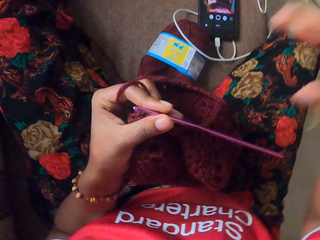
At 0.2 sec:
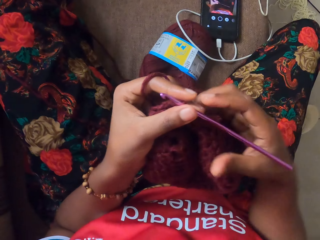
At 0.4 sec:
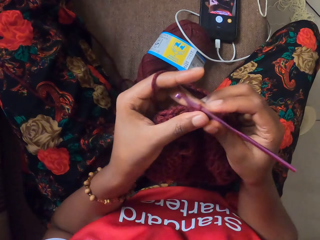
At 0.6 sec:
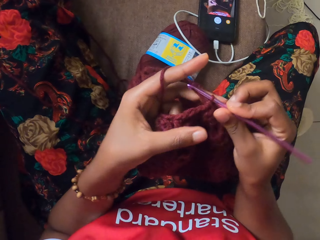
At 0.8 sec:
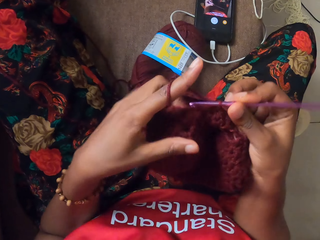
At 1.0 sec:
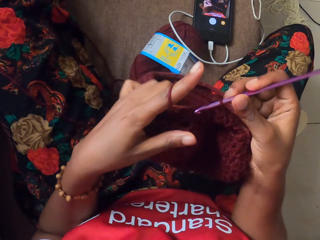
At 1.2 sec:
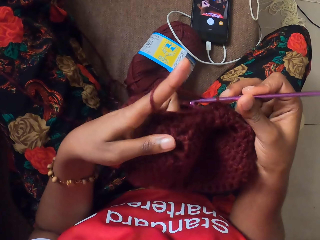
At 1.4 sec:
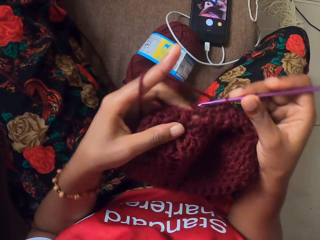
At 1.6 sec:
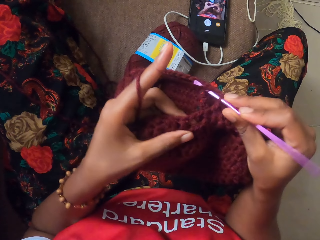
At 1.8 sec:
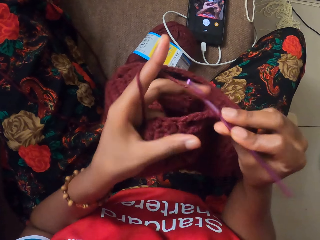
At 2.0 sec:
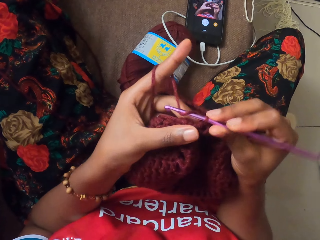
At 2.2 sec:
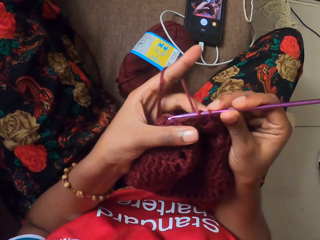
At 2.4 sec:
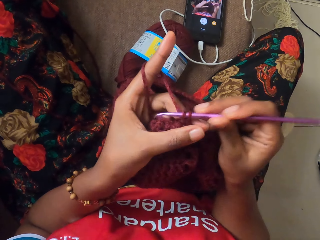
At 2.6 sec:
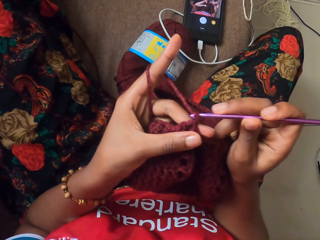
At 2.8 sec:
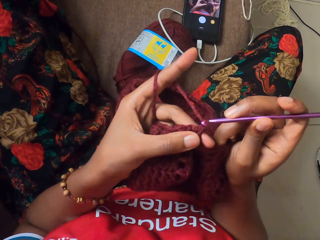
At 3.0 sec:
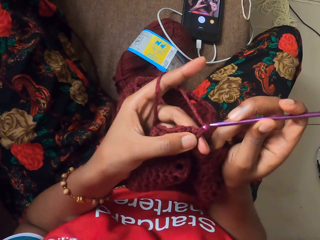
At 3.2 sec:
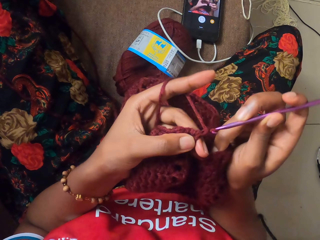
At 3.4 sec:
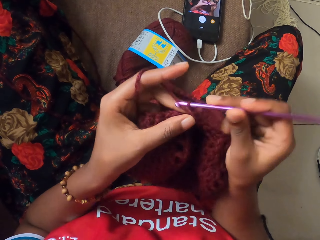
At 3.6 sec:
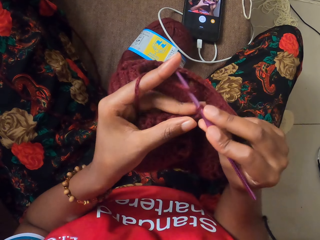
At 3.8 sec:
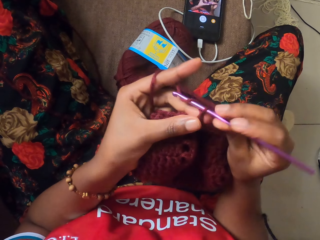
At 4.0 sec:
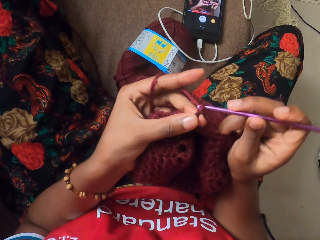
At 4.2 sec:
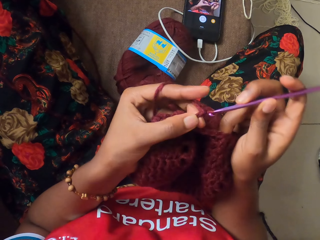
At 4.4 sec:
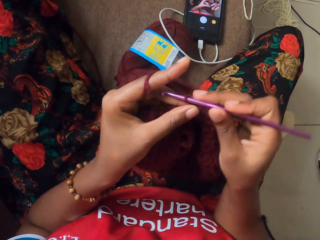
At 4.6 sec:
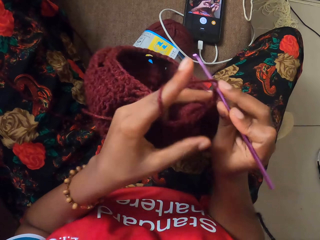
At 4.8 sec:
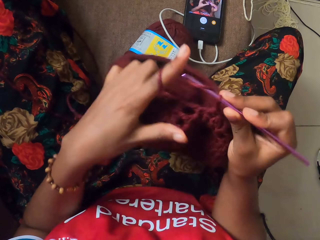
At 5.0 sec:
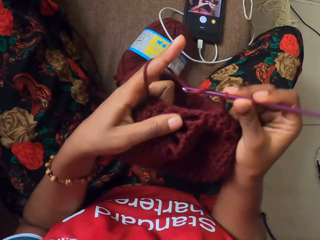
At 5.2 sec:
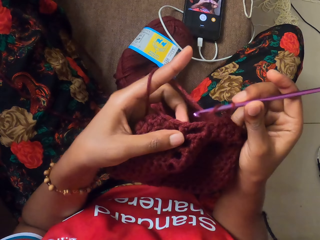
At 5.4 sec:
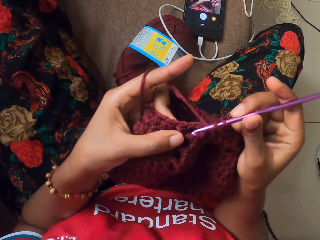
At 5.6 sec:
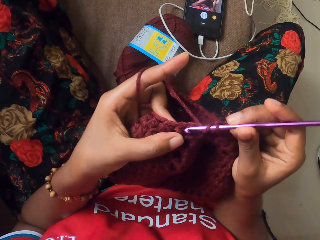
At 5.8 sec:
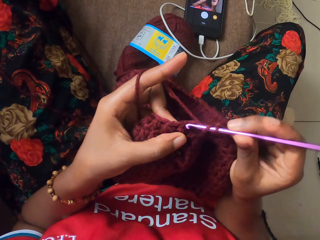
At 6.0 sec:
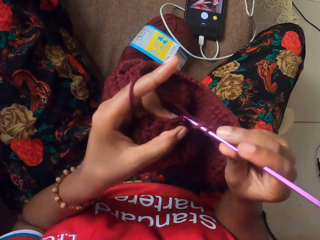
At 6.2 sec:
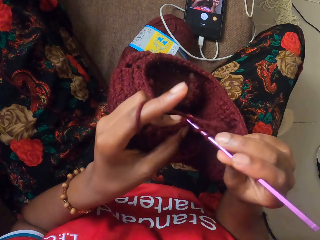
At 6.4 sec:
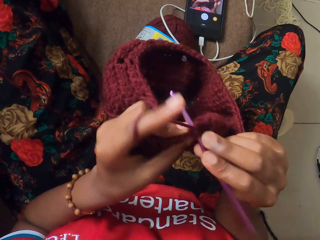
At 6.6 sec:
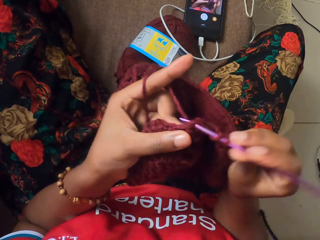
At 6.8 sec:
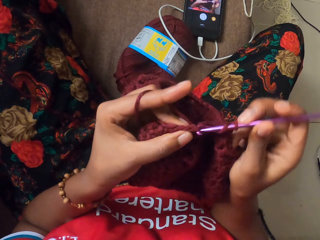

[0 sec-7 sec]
The camera wearer holds a knitting hook and a knitted pattern with her left hand. She holds the knitting hook with her right hand. She knits a strand of wool into the knitted pattern with the knitting hook in her right hand.

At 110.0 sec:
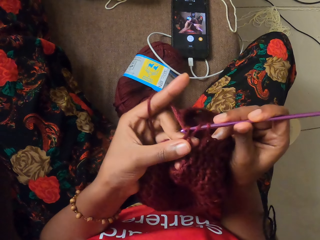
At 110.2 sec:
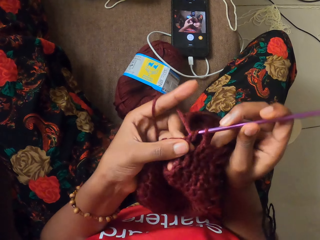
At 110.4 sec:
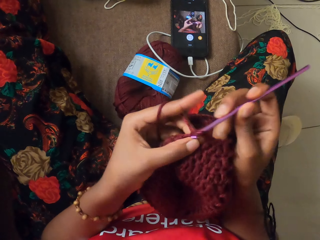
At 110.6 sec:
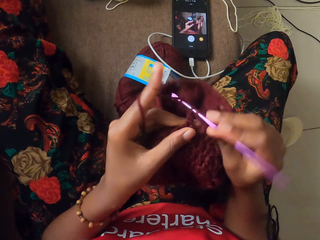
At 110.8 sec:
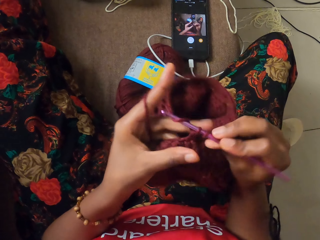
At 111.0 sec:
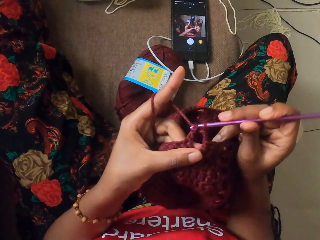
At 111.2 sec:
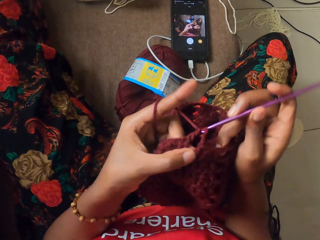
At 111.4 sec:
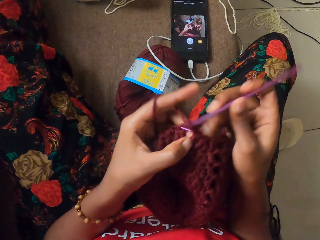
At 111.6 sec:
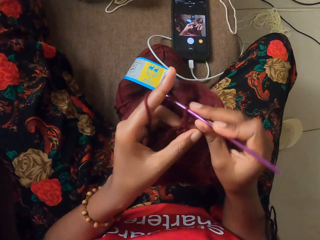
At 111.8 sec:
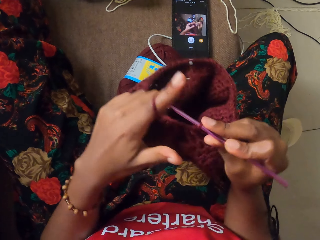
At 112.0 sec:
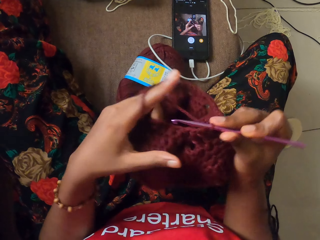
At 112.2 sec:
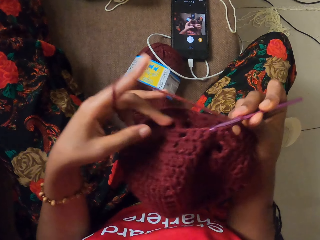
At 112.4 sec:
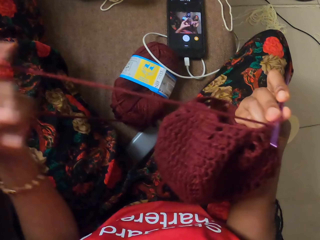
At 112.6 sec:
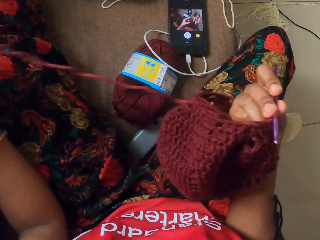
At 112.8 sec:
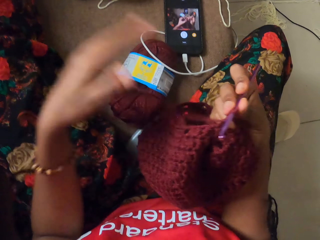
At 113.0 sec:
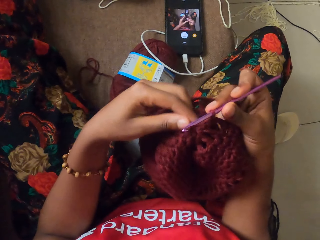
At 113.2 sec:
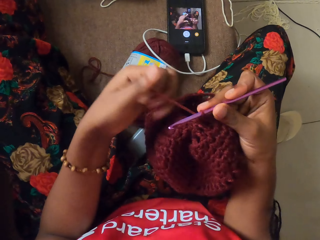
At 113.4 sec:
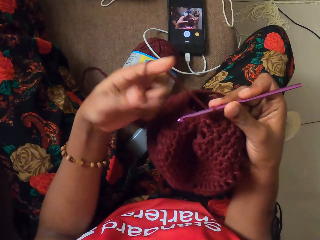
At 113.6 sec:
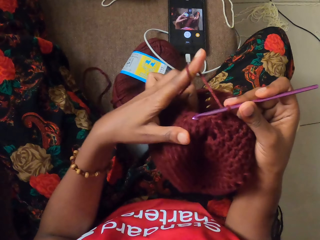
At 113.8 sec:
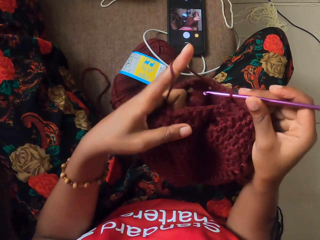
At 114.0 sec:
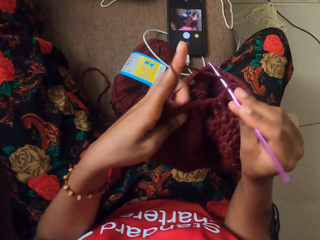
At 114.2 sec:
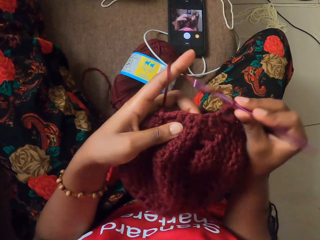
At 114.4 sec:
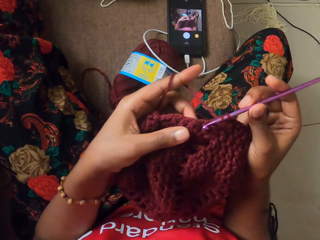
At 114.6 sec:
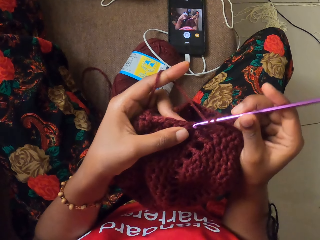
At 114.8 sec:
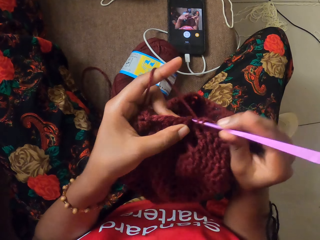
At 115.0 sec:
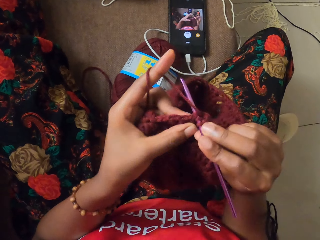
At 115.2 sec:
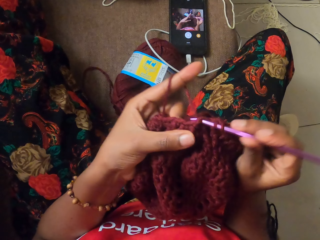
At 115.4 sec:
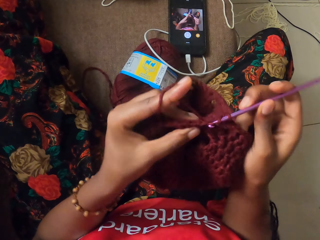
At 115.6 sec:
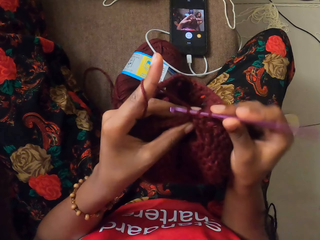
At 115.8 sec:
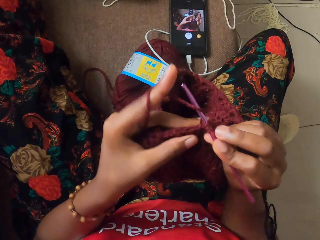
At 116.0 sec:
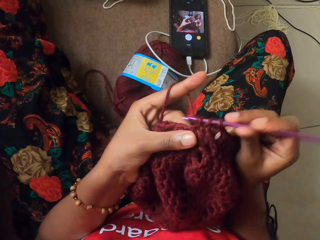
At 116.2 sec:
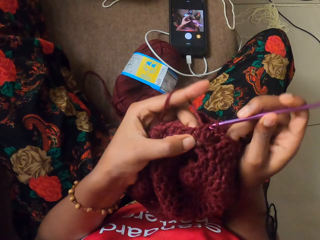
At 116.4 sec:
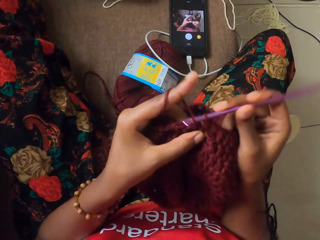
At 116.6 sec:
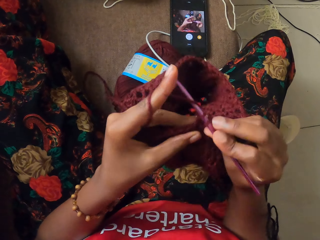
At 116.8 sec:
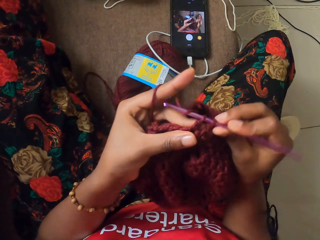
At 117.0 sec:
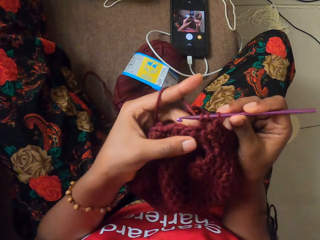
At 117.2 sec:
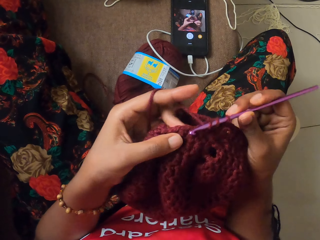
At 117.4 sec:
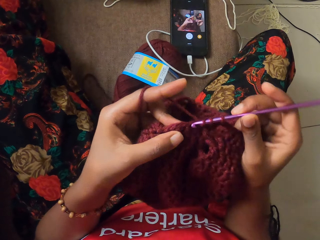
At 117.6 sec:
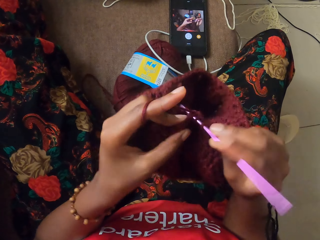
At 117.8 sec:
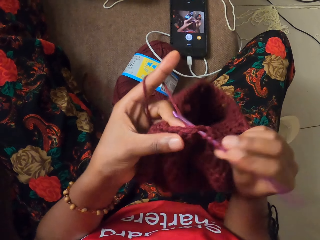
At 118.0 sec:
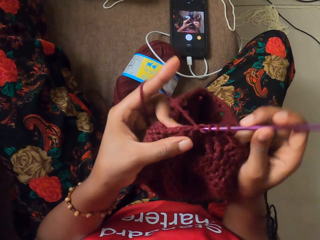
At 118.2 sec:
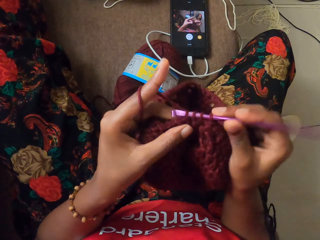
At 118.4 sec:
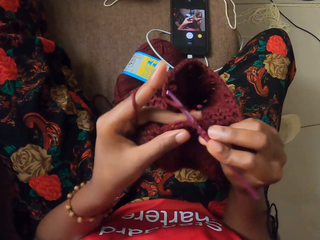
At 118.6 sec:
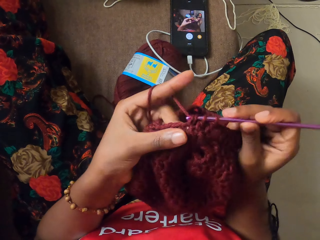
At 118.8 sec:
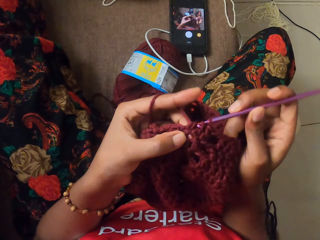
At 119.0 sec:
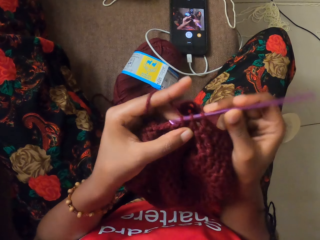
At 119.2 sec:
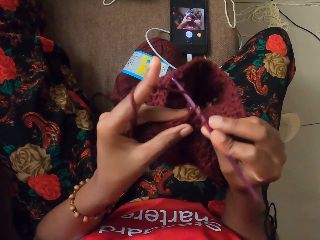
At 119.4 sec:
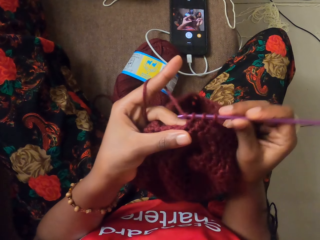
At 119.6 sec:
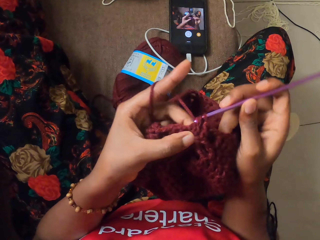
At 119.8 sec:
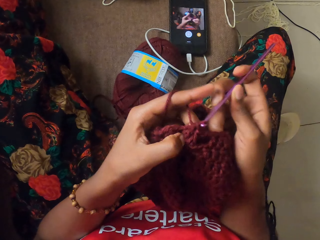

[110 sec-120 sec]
The camera wearer straightens the strand of wool or yarn with her left hand. She stops straightening the yarn. She rolls the strand of wool on the index finger of her left hand. She knits the strand of wool into the knitted pattern with the knitting hook in her right hand.

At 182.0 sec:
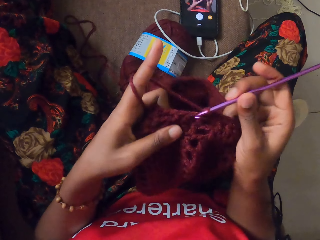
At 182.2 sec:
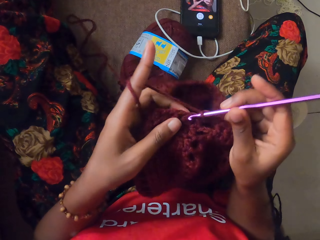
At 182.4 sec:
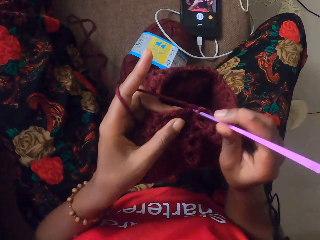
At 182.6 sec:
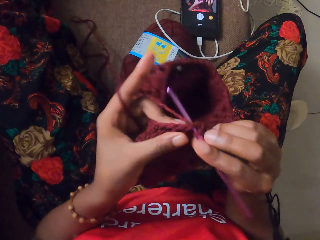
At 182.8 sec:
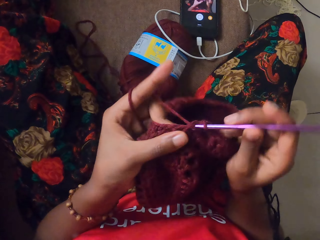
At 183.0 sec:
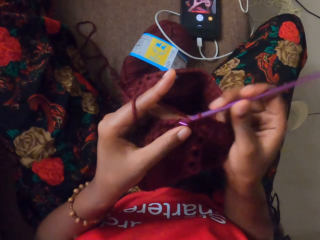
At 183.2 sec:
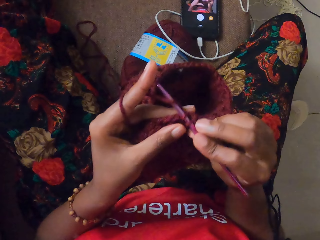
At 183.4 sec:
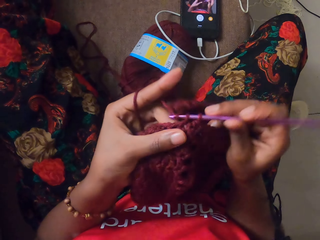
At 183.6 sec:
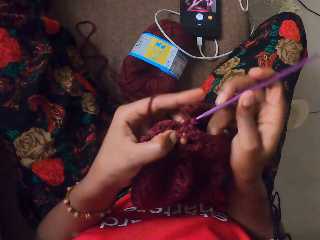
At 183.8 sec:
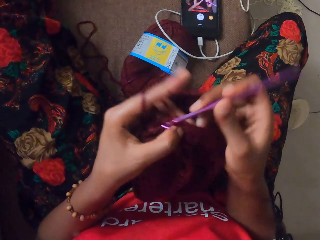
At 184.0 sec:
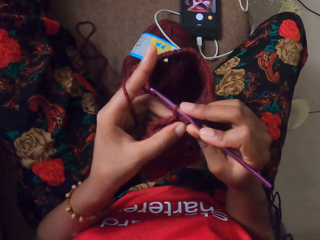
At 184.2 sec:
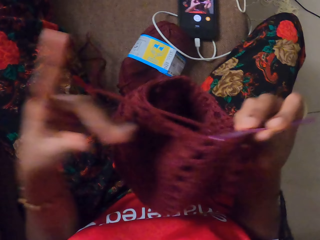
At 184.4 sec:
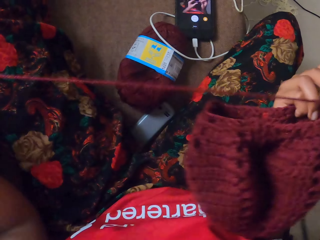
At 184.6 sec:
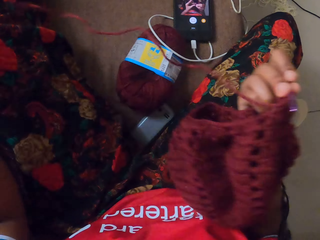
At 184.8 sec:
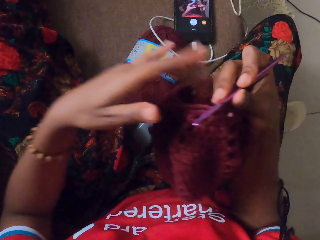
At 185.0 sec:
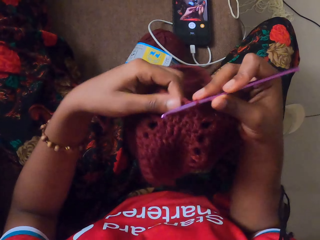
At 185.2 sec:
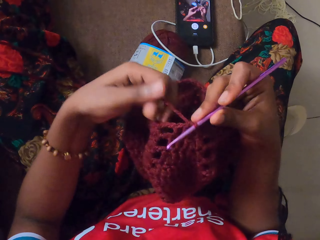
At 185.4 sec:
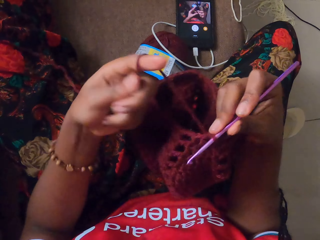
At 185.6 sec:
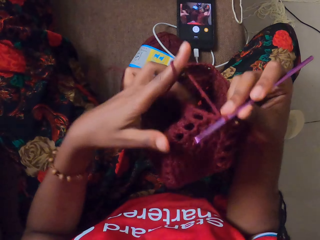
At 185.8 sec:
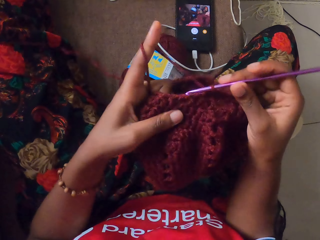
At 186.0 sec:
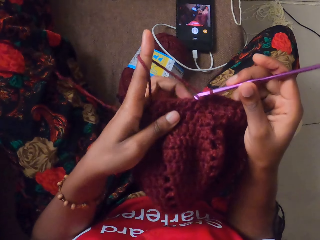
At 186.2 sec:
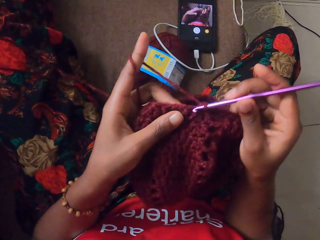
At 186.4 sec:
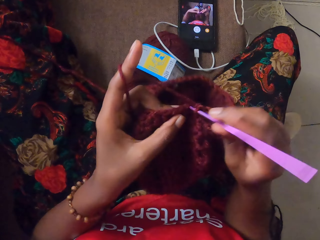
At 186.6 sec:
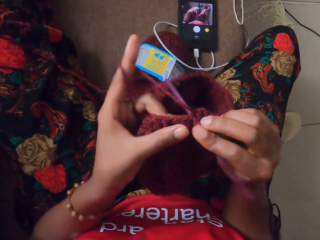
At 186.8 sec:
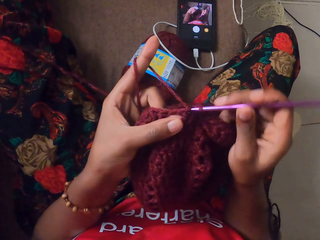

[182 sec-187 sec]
The camera wearer straightens the strand of wool or yarn with her left hand. She stops straightening the yarn. She rolls the strand of wool on the index finger of her left hand. She knits the strand of wool into the knitted pattern with the knitting hook in her right hand.
